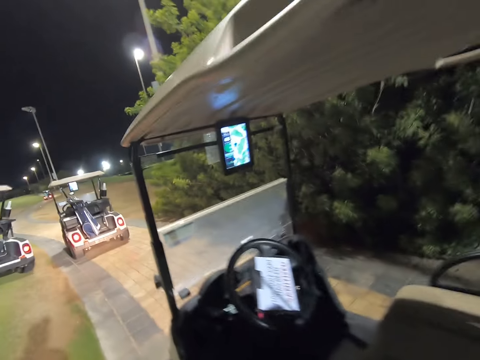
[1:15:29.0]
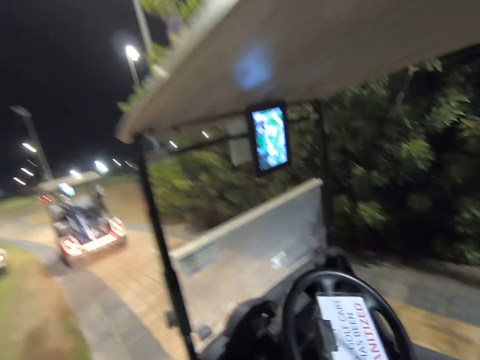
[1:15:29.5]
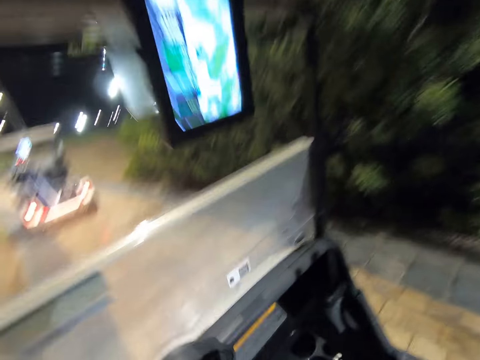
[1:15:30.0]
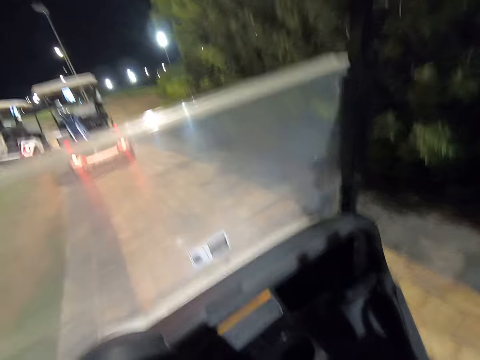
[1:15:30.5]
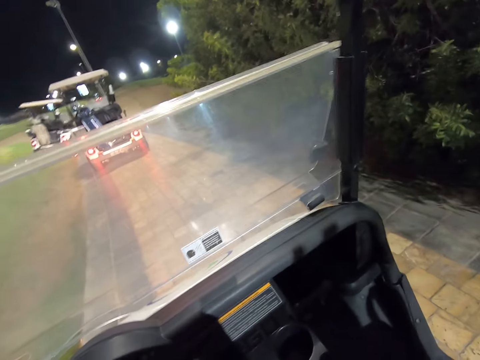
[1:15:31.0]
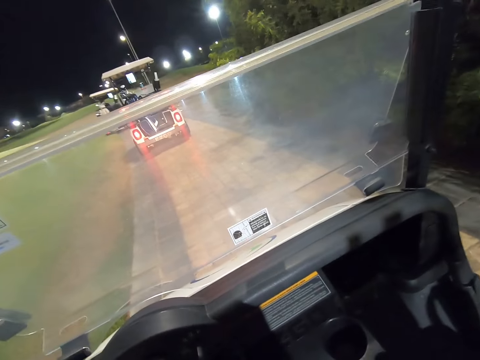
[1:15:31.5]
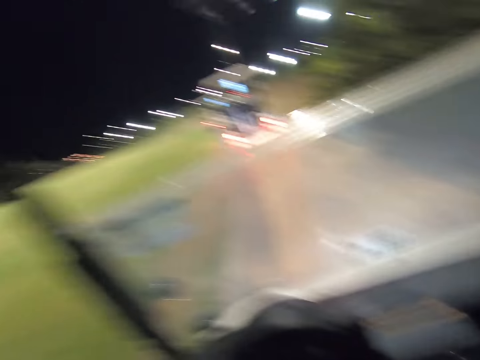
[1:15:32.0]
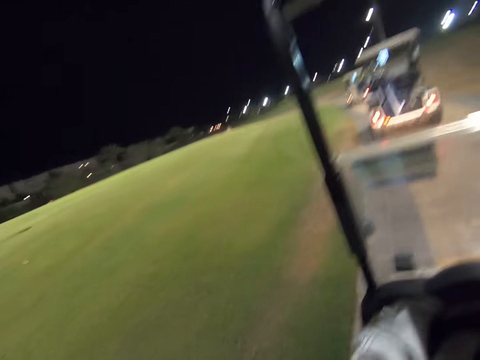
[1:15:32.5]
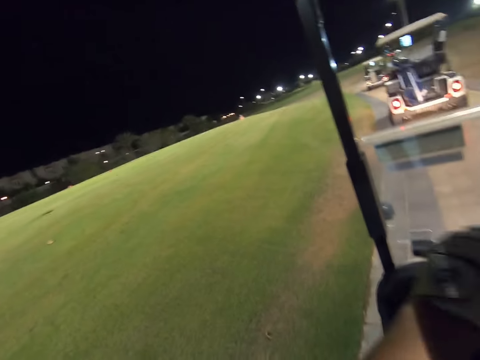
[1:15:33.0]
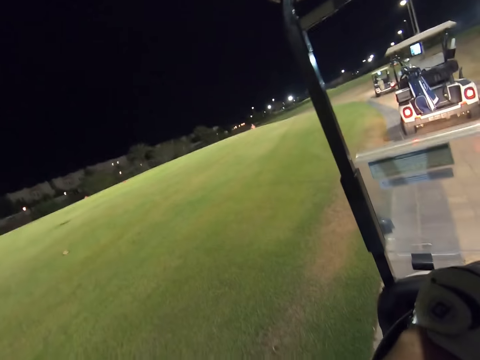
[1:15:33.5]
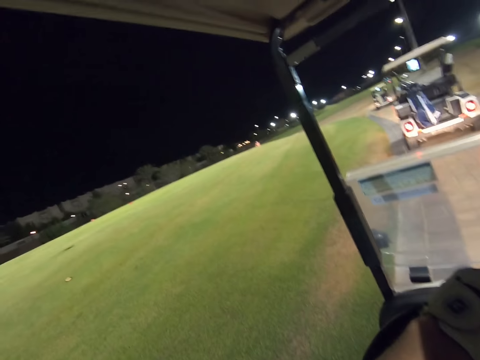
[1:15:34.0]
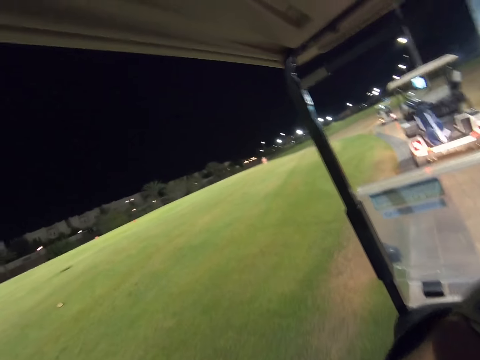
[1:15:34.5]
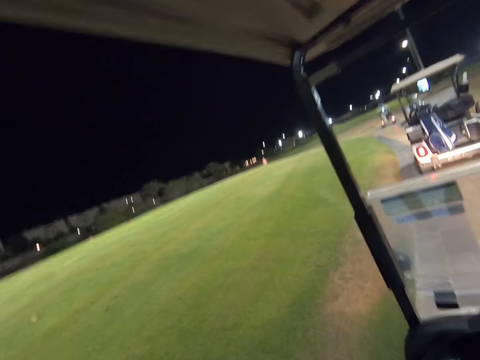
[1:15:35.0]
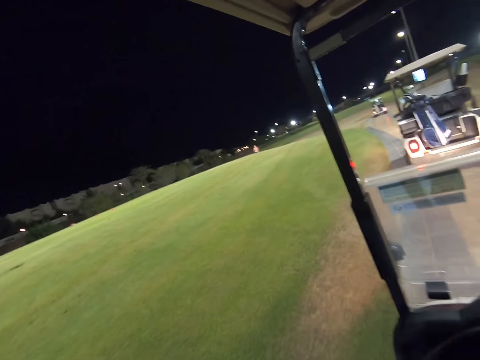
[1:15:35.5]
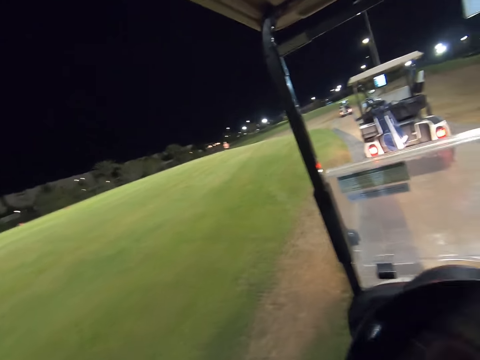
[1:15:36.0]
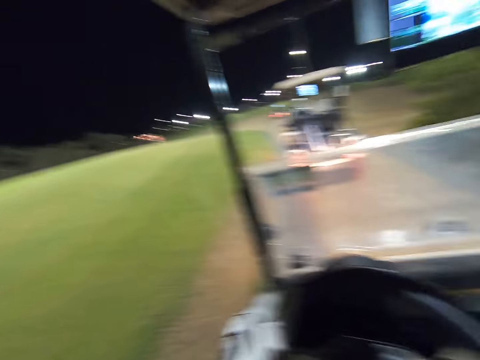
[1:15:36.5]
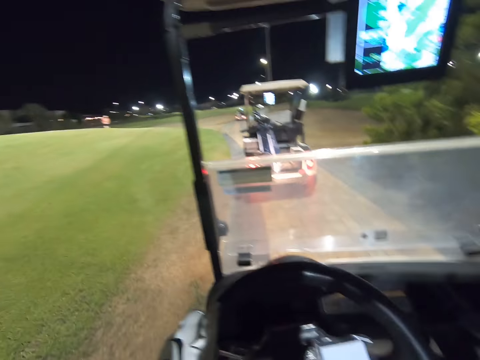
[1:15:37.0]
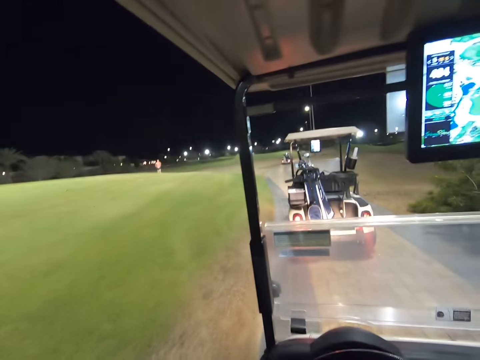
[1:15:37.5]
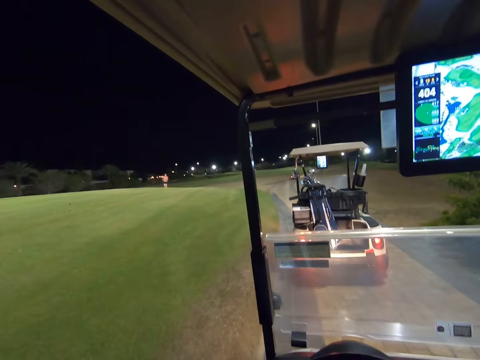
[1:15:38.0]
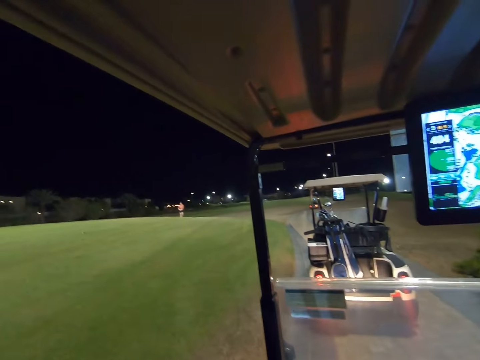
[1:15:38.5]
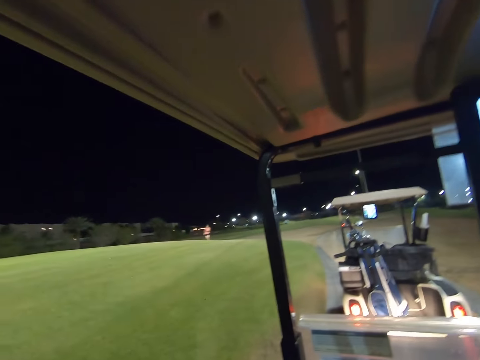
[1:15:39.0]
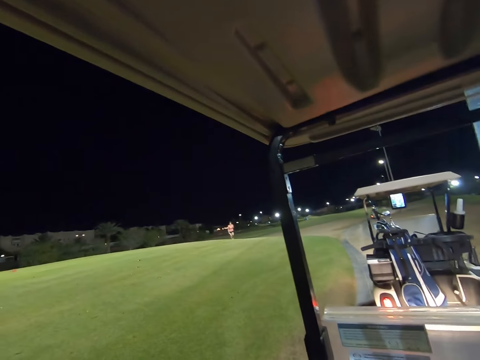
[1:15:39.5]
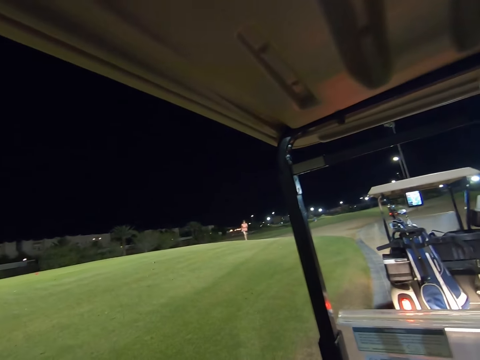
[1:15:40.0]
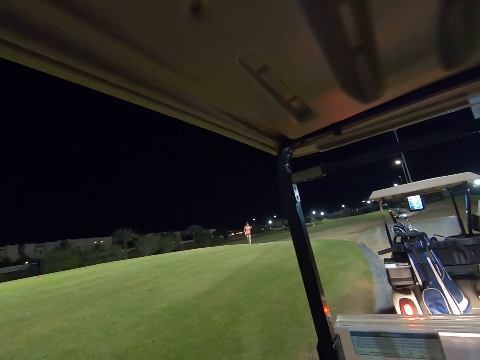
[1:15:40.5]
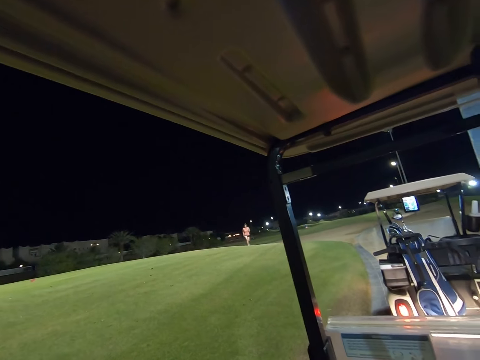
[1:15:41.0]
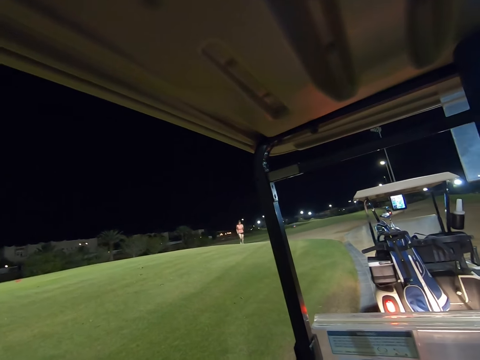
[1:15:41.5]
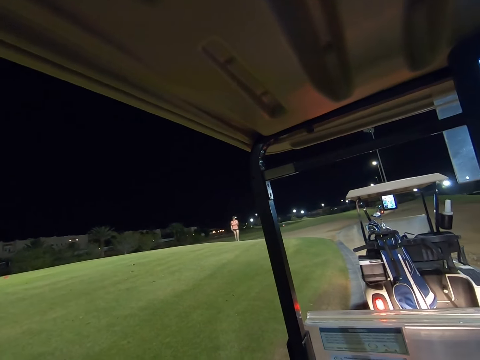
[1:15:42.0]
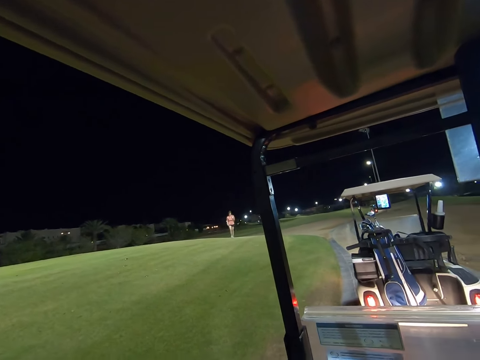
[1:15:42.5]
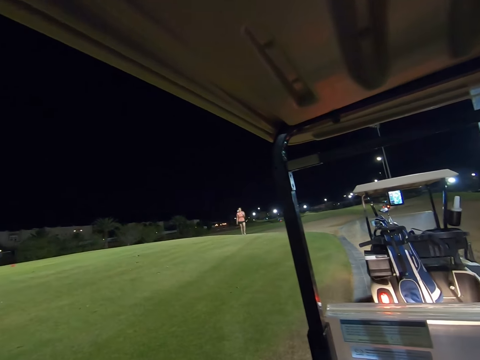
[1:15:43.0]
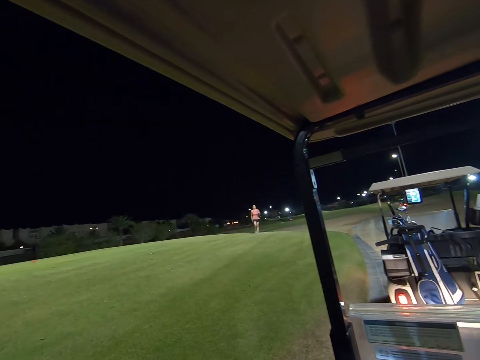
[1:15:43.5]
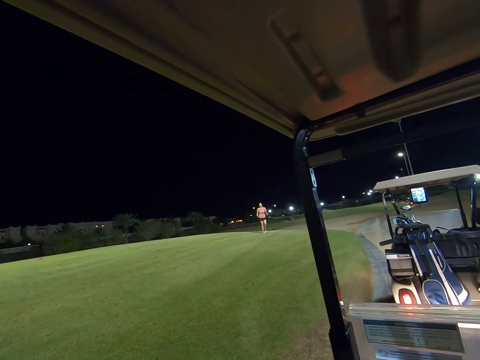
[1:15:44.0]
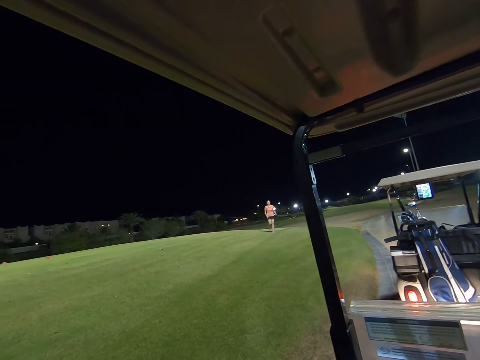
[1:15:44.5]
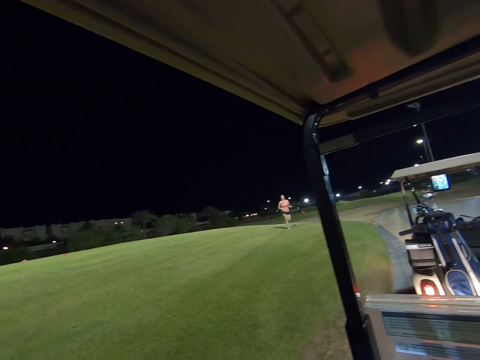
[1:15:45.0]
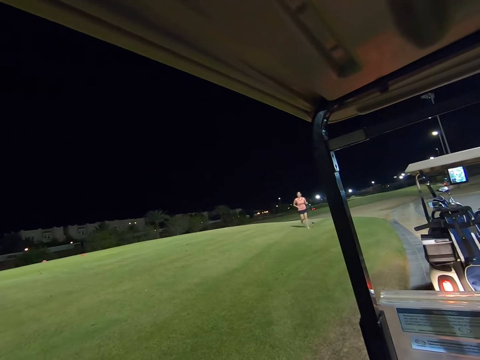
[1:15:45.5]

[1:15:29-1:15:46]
The camera wearer boards the vehicle. They drive in the golf cart and stop the vehicle. A woman walks across the golf course towards the vehicle.

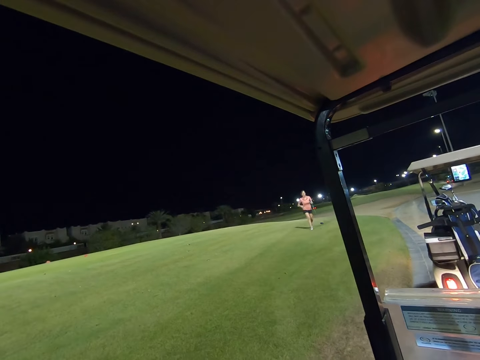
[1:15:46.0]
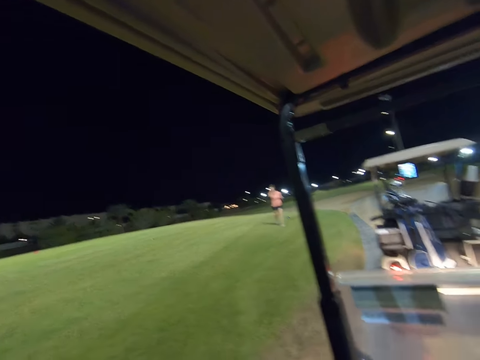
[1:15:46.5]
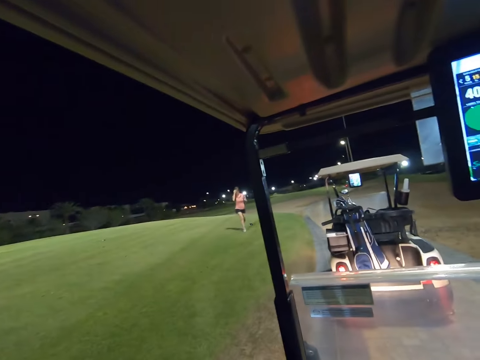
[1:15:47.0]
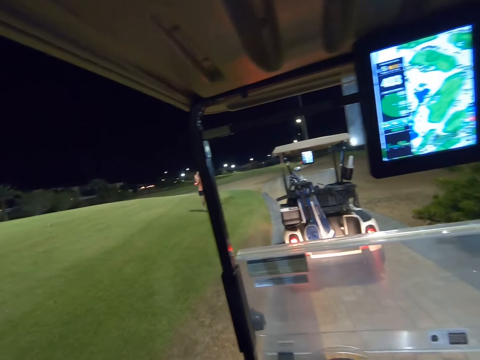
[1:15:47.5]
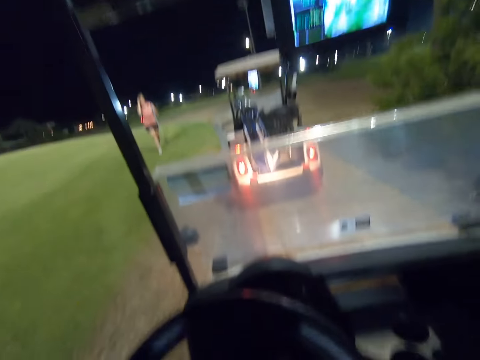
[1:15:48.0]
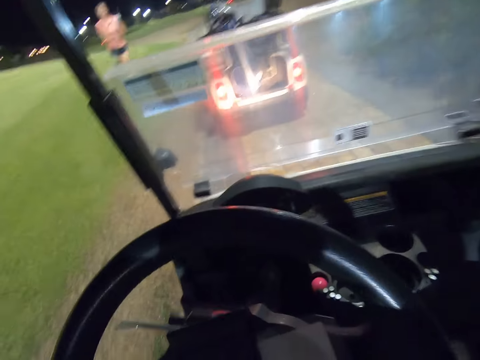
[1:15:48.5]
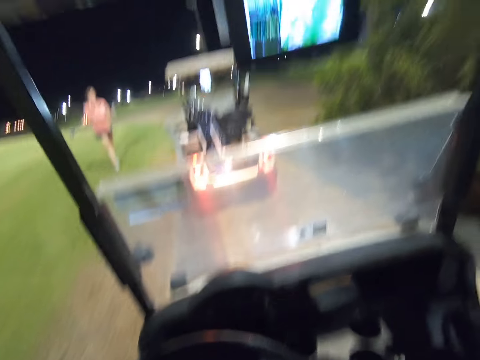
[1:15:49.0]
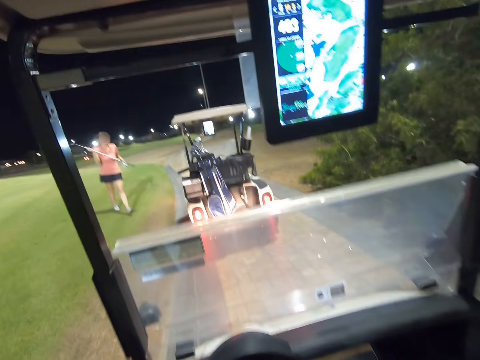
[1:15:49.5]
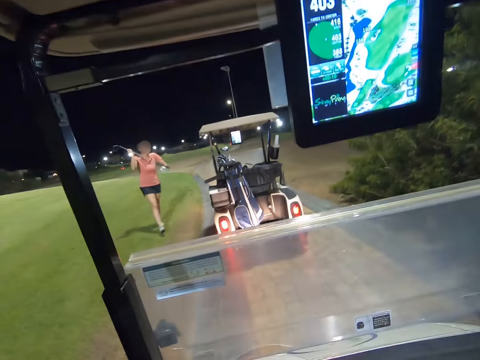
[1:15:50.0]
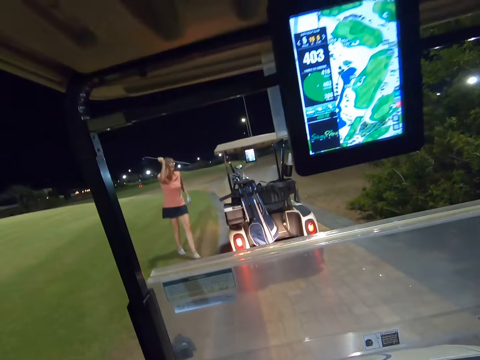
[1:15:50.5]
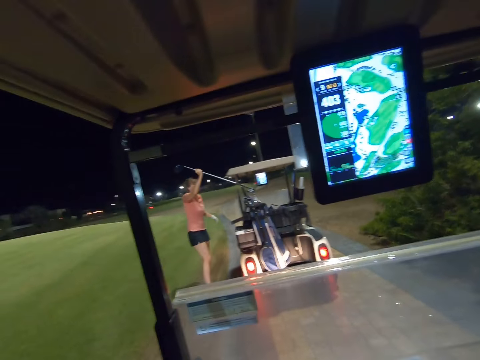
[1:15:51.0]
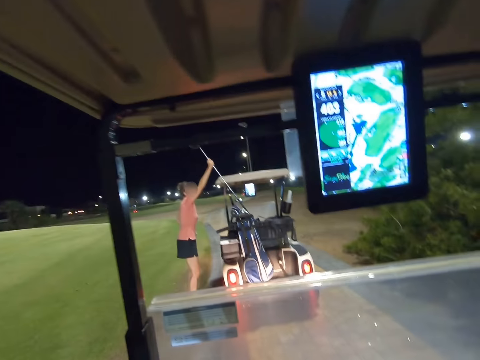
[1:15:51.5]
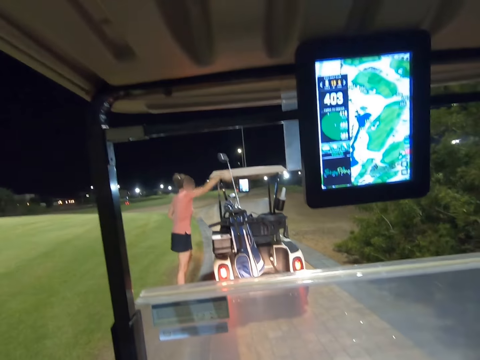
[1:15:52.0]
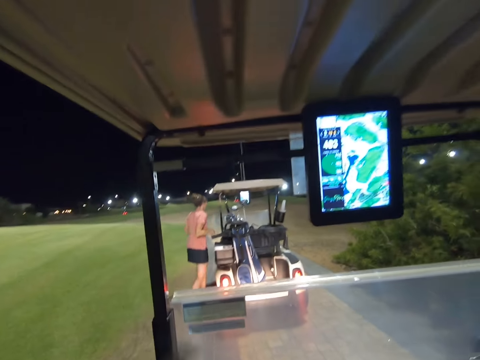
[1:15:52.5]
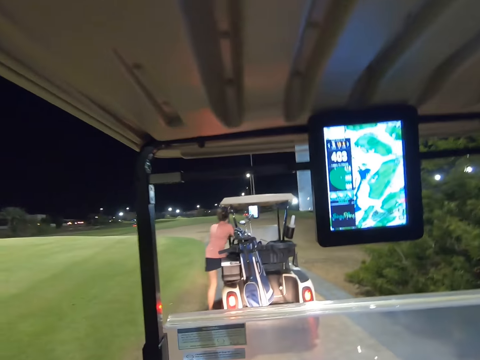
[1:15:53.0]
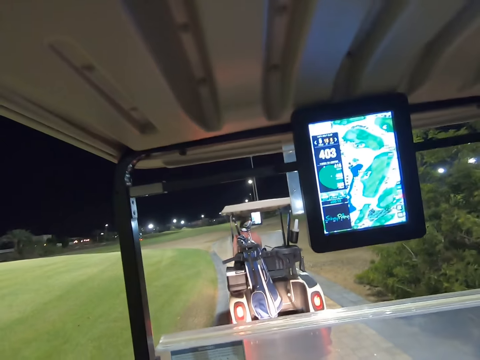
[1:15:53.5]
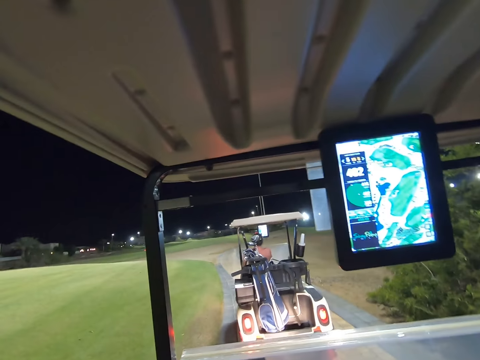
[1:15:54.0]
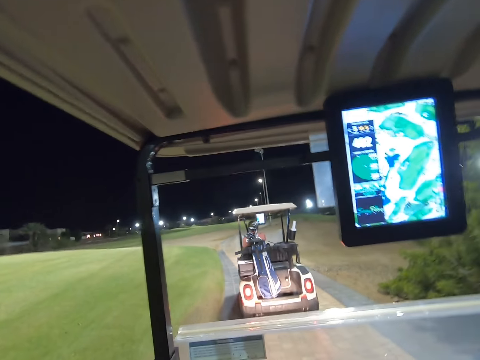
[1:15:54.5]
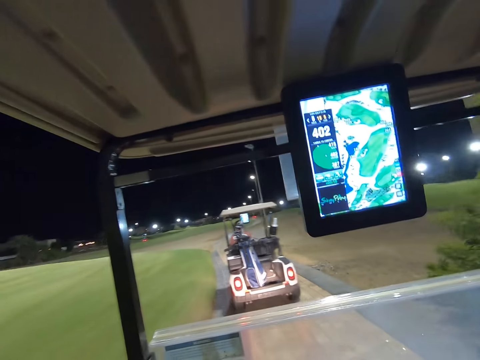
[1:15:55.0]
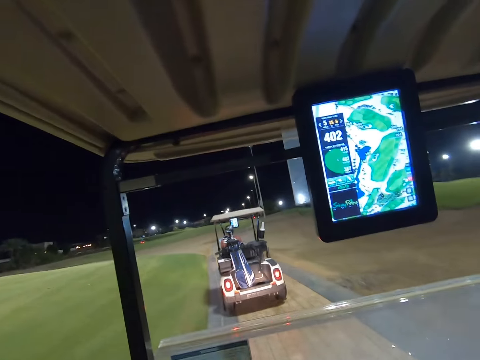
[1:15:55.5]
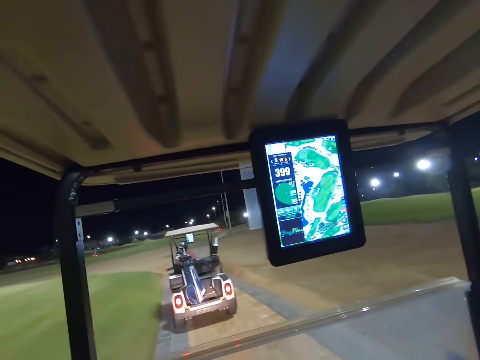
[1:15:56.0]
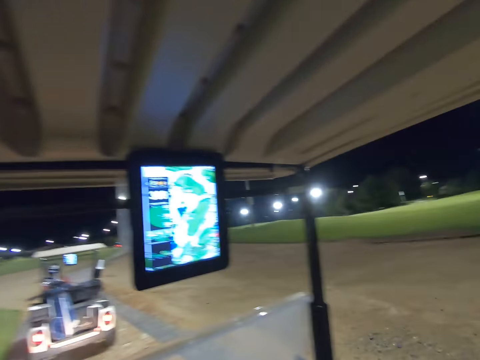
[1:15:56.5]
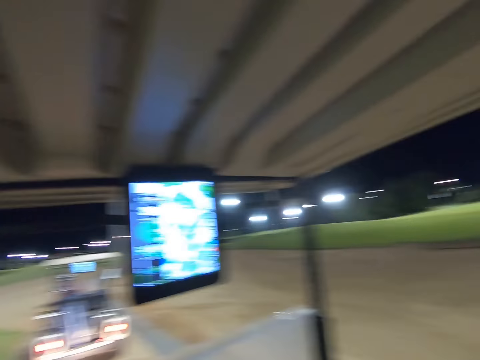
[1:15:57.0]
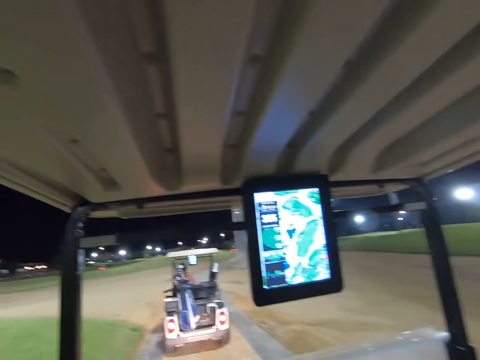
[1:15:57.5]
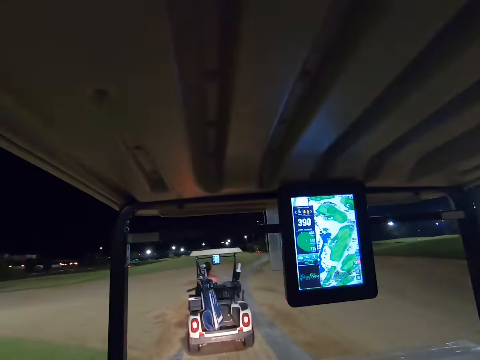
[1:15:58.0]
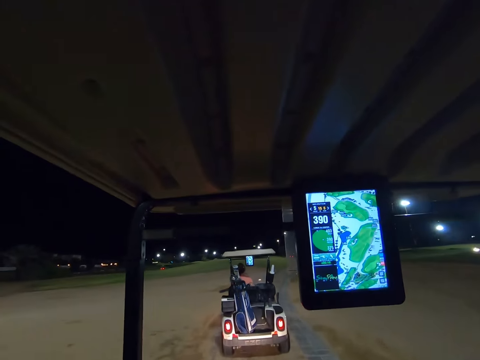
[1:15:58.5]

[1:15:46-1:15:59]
A woman puts the golf club in the golf bag, boards the vehicle and drives on the golf cart. The camera wearer drives the vehicle.
